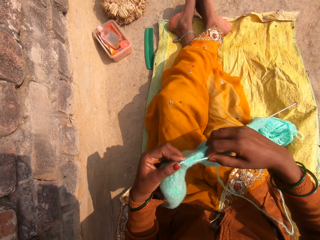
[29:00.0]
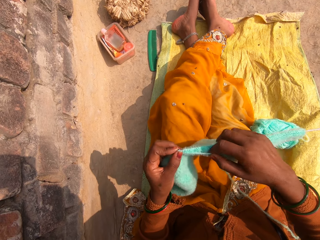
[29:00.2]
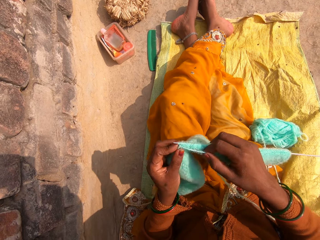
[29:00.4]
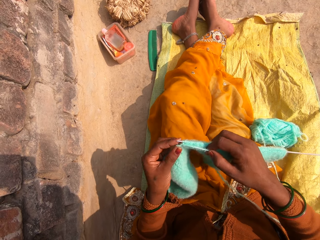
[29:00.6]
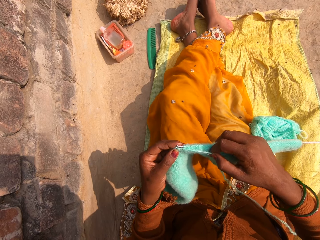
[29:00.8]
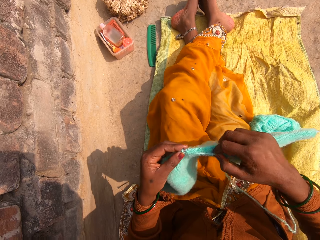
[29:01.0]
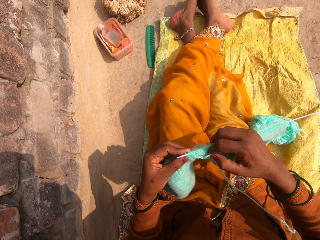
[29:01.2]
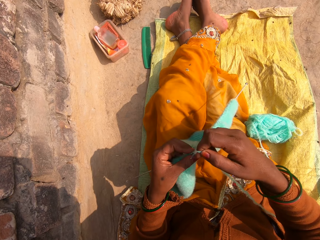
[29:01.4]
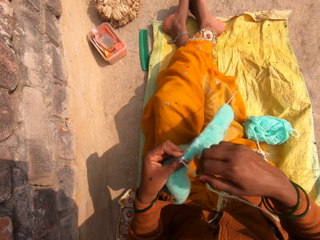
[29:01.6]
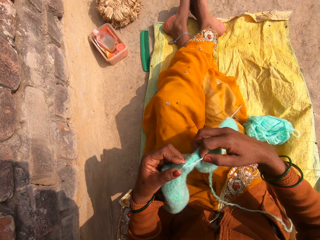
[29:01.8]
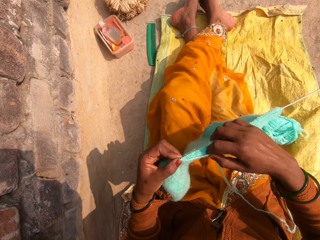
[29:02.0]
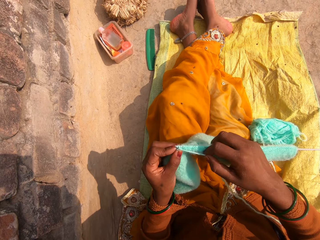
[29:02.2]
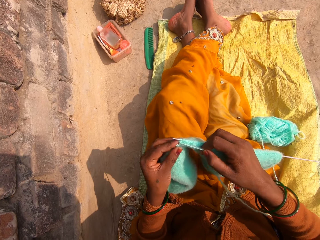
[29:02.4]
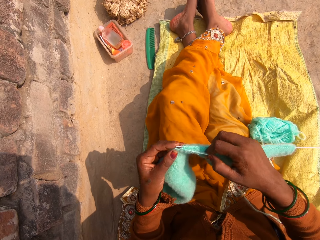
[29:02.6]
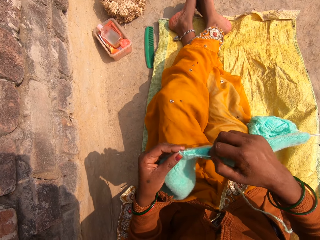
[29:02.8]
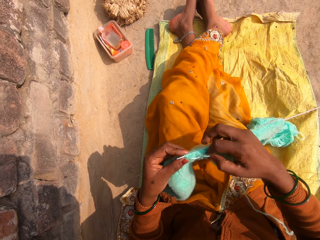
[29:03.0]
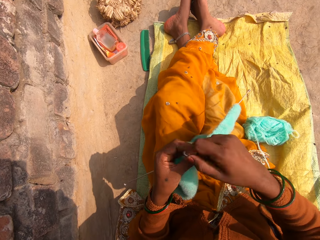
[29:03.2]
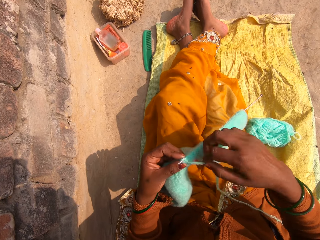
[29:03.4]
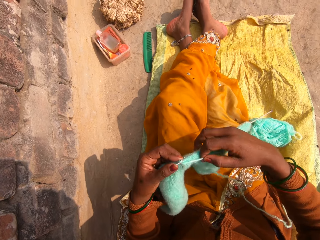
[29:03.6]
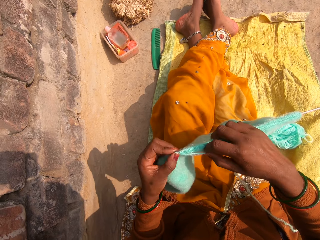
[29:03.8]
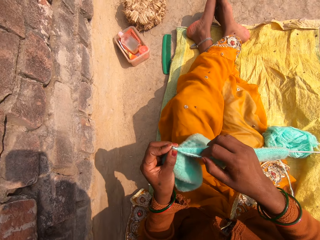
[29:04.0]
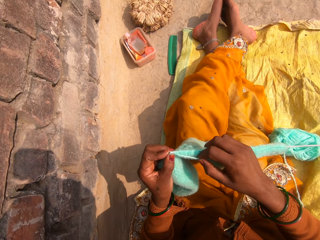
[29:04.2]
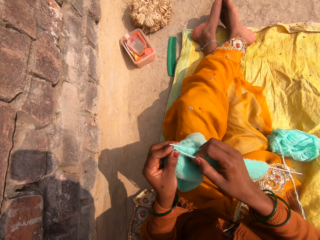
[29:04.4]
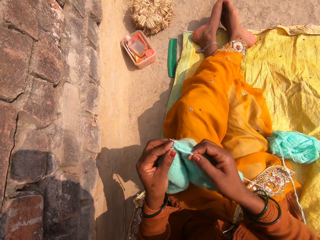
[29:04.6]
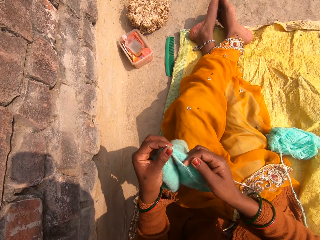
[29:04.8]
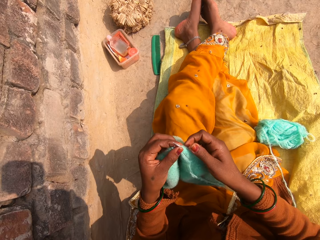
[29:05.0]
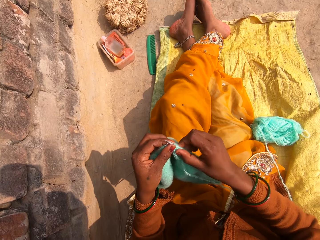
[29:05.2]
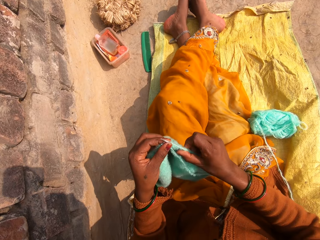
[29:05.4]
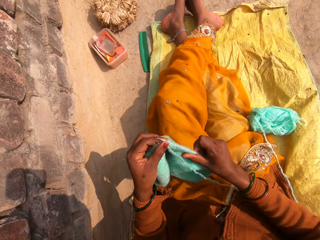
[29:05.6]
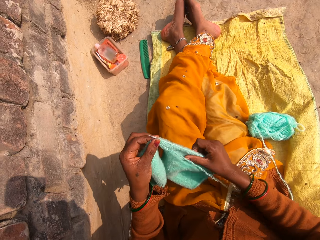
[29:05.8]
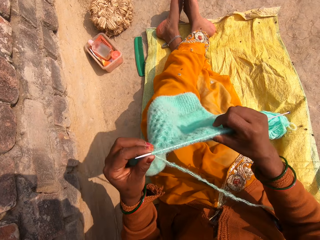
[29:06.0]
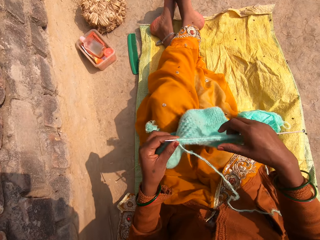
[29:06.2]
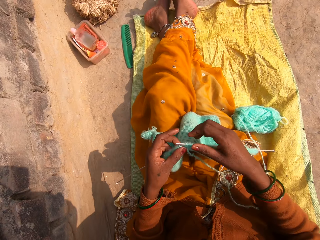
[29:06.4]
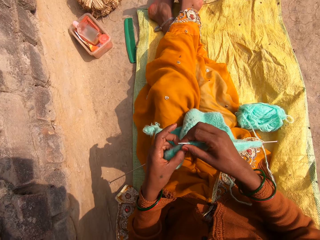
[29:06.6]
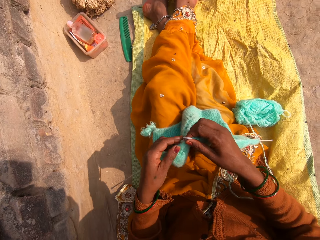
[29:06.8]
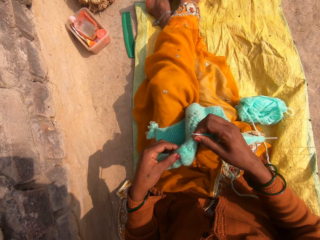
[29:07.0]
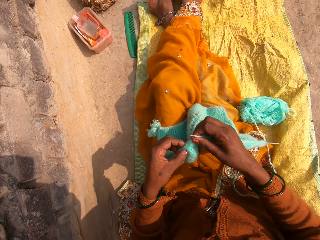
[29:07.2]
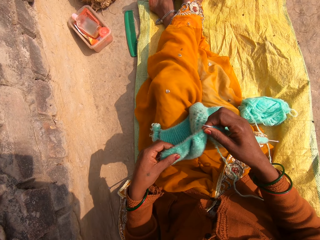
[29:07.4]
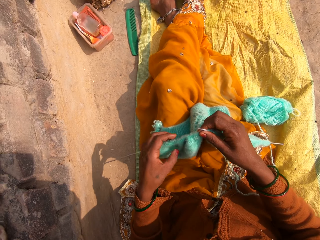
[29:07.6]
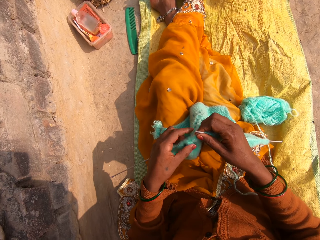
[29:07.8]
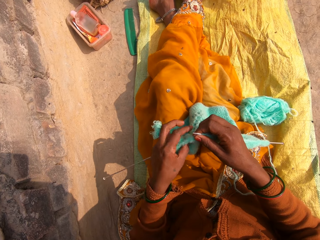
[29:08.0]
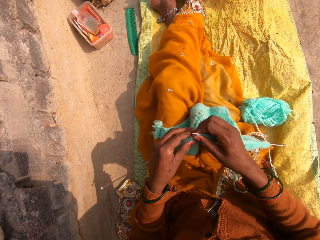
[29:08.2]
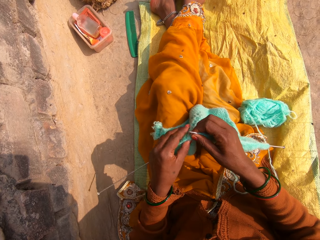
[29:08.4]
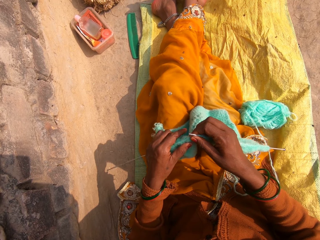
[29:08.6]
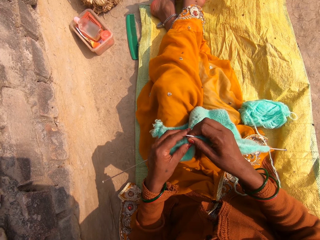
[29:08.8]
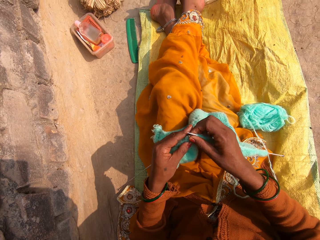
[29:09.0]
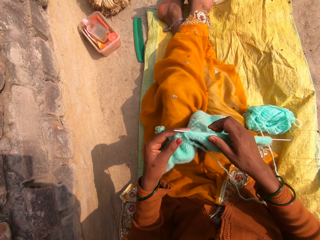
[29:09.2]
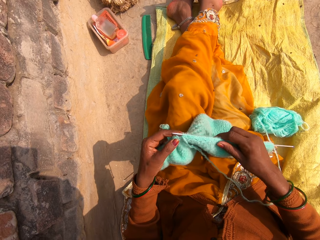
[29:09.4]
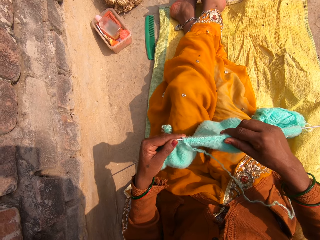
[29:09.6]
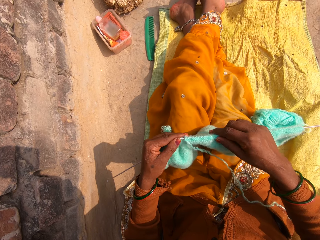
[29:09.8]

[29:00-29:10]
The camera wearer knits the fabric. They round the wool on the crochet. They knit the fabric. They round the wool on the crochet. They knit the fabric. They adjust the fabric on the crochet.

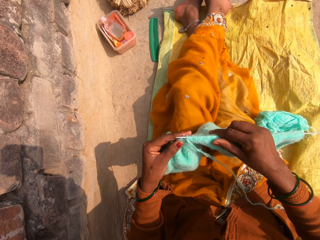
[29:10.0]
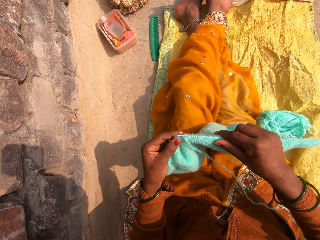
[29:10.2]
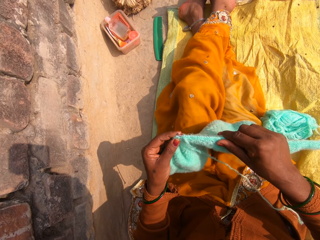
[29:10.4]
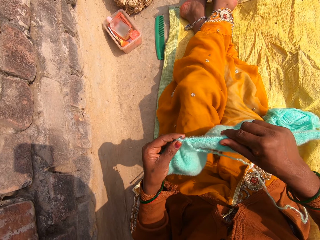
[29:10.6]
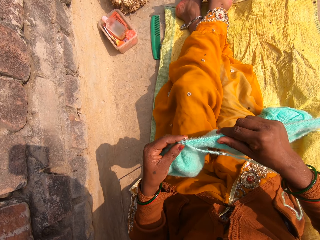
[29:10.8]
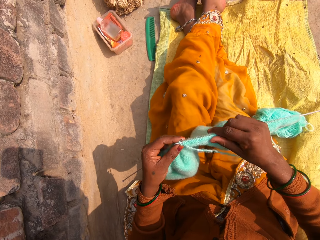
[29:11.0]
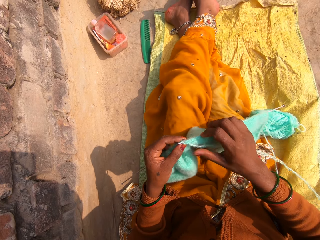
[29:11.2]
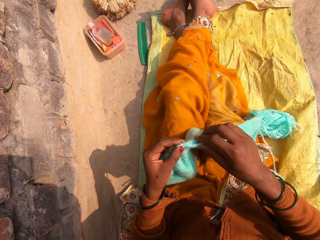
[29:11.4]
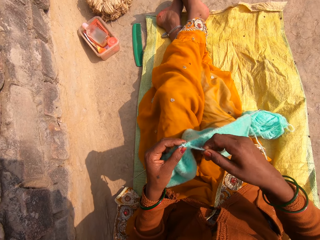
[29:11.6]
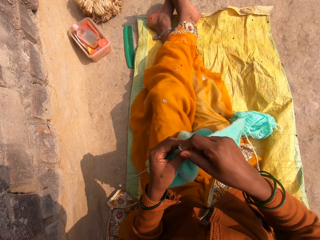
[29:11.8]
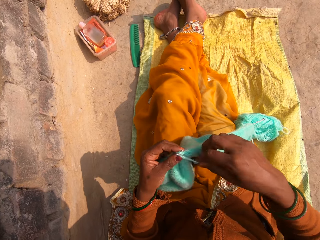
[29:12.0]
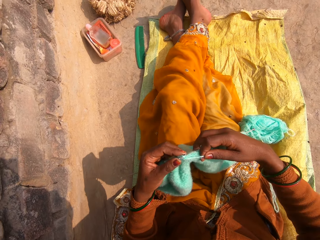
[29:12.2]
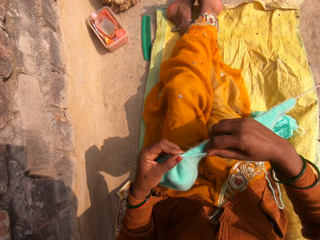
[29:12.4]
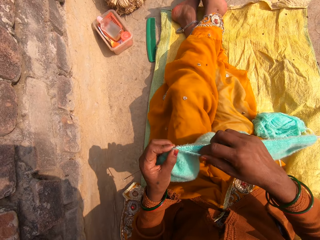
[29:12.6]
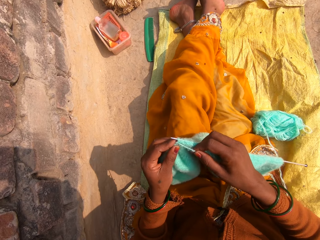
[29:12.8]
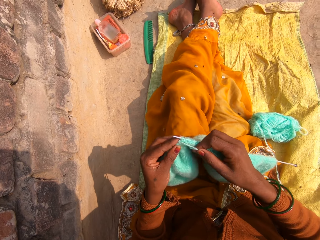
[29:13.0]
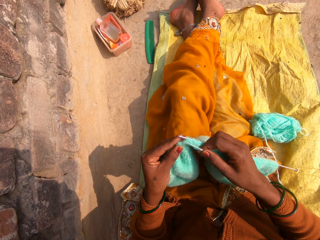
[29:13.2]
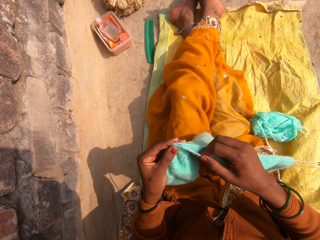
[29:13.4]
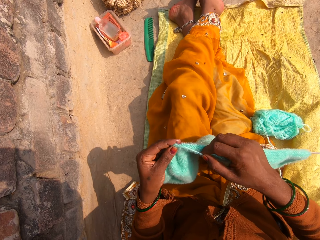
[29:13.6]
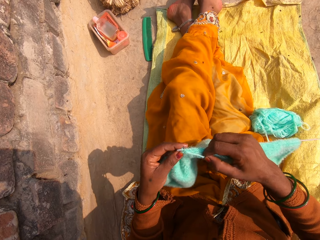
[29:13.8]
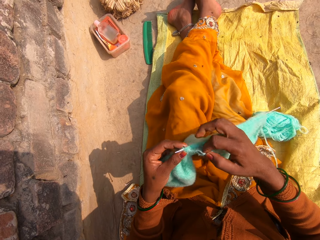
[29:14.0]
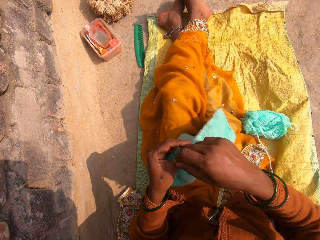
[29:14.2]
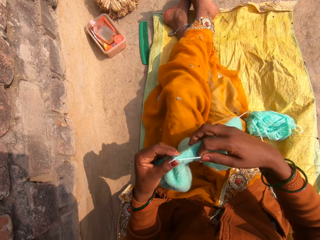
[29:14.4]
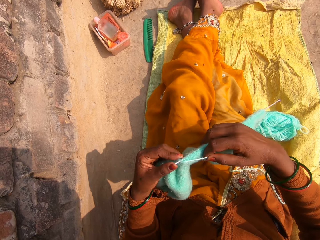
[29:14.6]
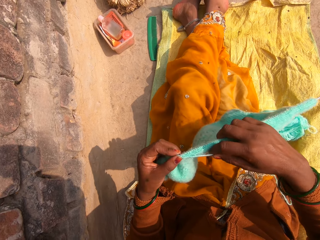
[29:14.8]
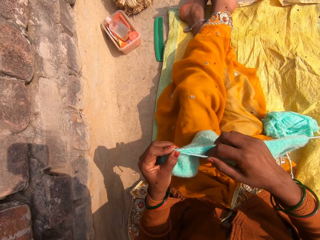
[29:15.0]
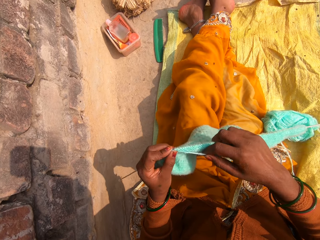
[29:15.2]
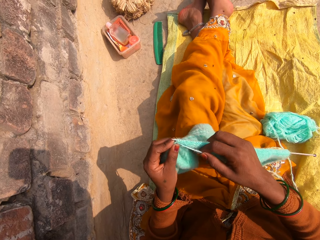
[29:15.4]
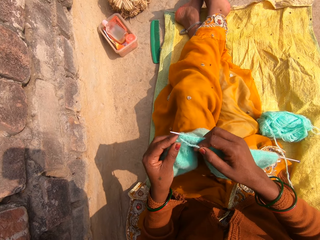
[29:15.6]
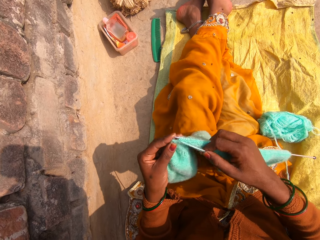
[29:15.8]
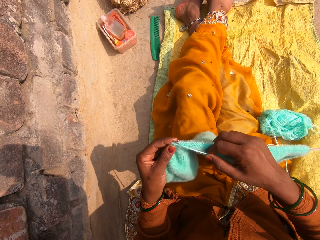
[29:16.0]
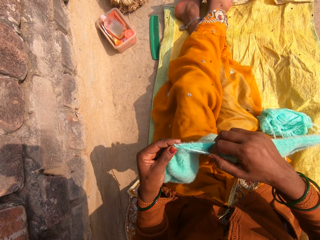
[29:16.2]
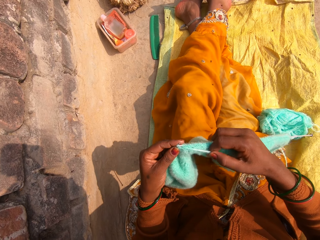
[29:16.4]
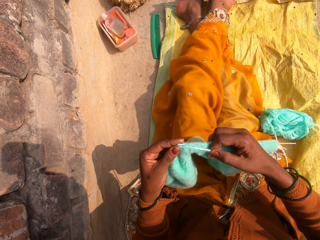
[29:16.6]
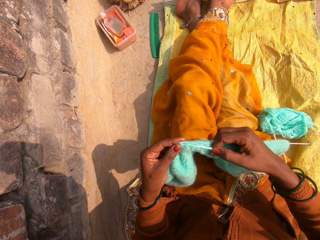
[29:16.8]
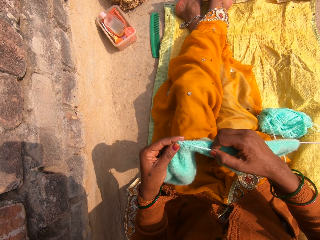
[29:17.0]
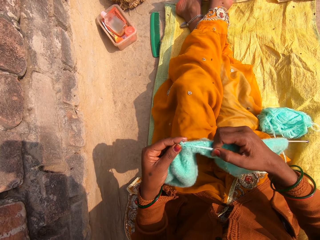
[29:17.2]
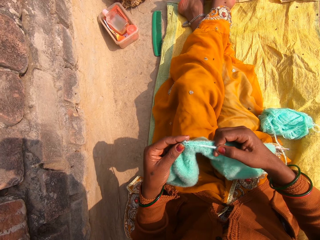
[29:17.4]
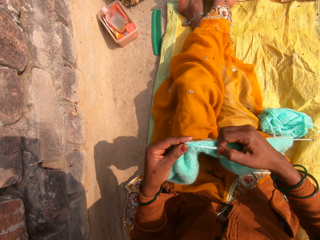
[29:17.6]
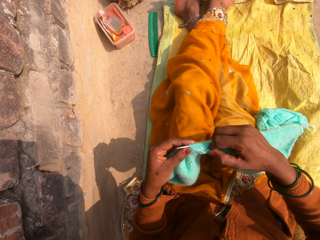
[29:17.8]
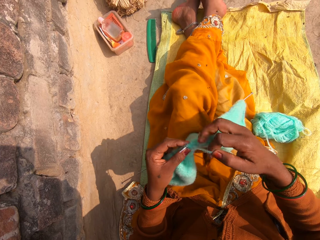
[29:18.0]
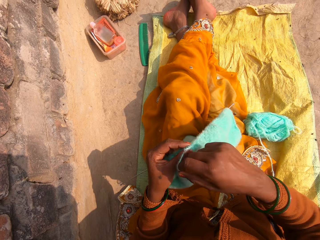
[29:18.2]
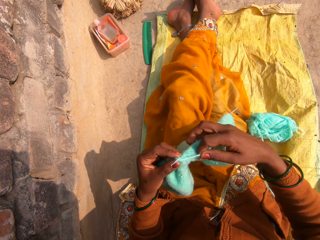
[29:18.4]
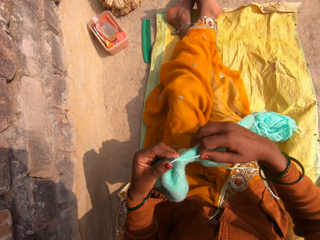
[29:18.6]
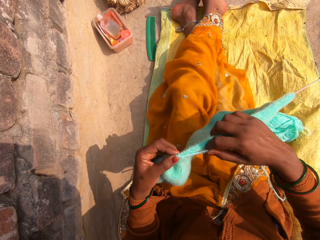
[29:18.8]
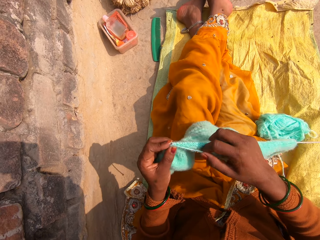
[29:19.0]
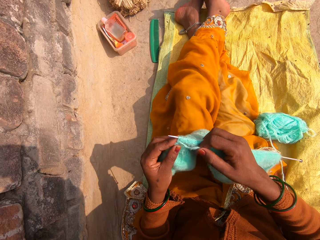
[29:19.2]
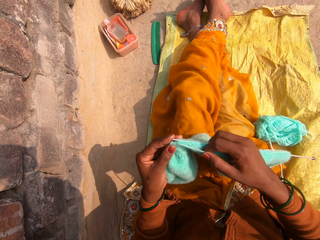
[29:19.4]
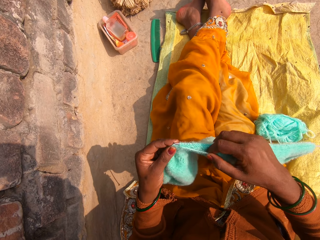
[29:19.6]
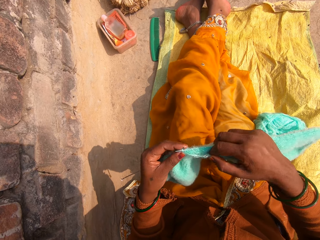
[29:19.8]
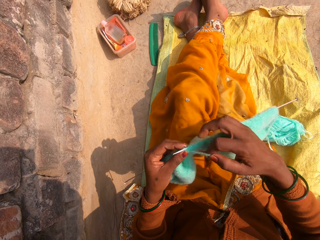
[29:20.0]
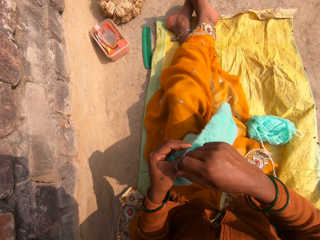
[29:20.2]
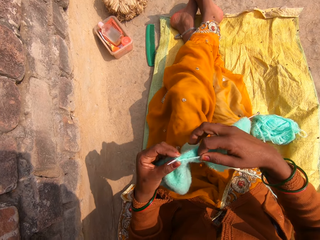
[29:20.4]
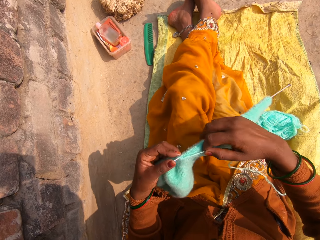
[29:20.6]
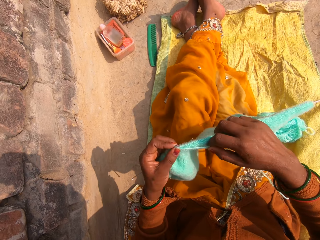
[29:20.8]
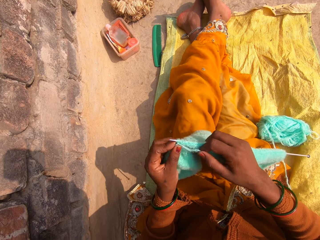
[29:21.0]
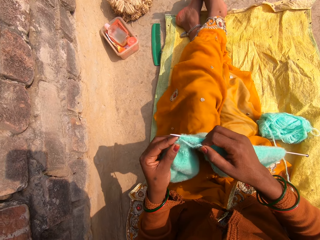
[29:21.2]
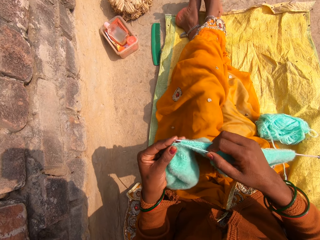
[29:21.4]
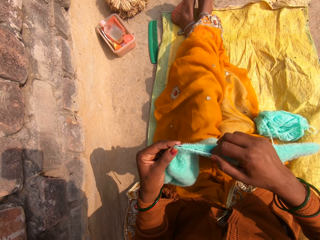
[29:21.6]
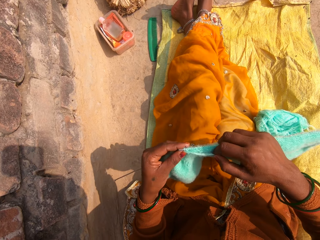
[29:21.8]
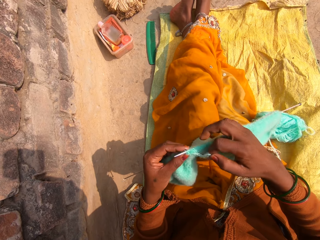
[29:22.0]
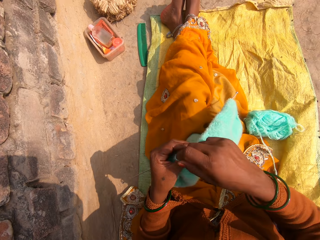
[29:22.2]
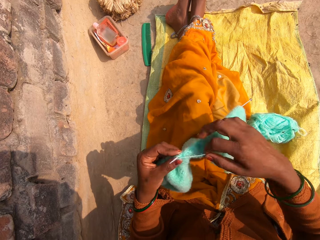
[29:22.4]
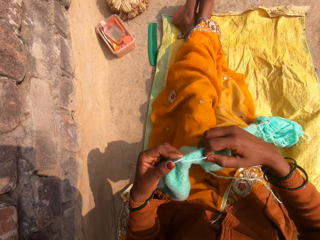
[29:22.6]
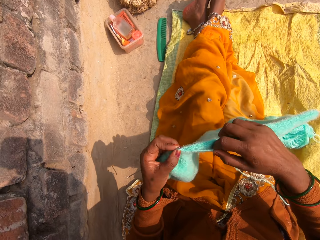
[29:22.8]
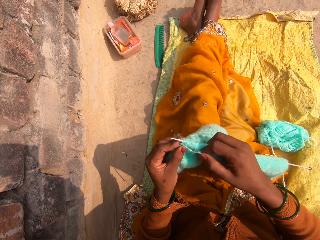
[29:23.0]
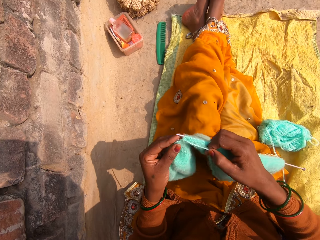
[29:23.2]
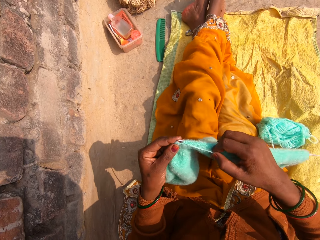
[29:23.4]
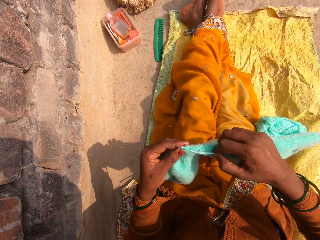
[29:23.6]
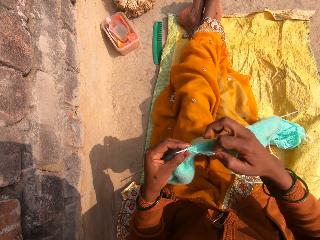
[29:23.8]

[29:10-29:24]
The camera wearer knits the fabric. They round the wool on the crochet. They knit the fabric. They round the wool on the crochet. They knit the fabric. They round the wool on the crochet. They knit the fabric. They round the wool on the crochet. They knit the fabric. They round the wool on the crochet. They knit the fabric.
